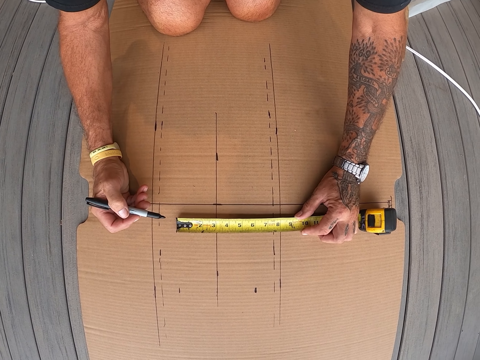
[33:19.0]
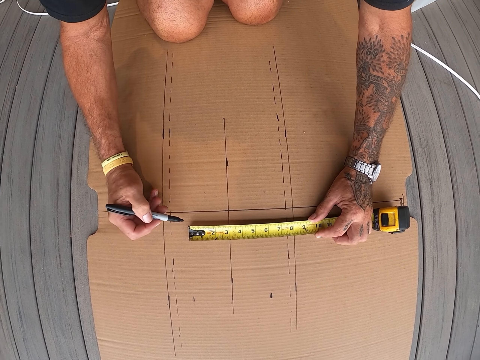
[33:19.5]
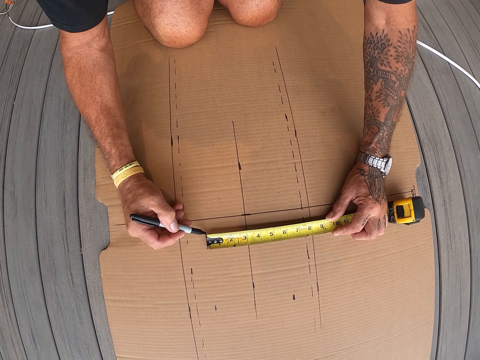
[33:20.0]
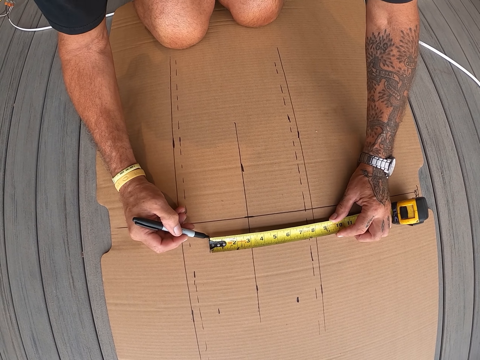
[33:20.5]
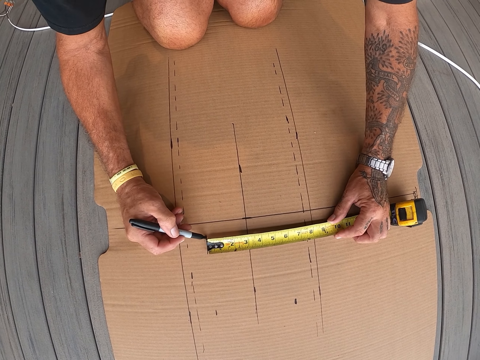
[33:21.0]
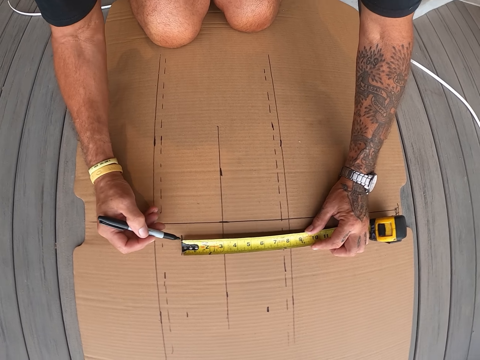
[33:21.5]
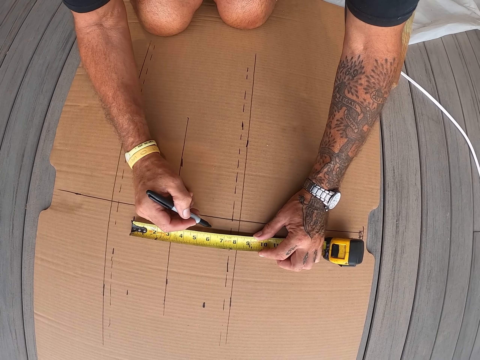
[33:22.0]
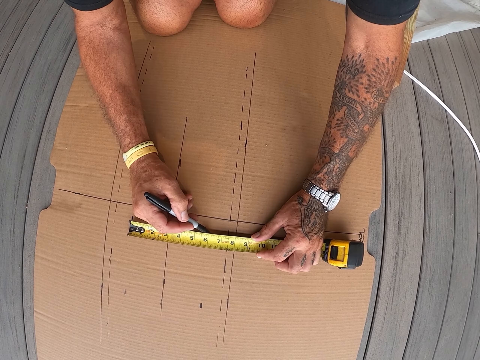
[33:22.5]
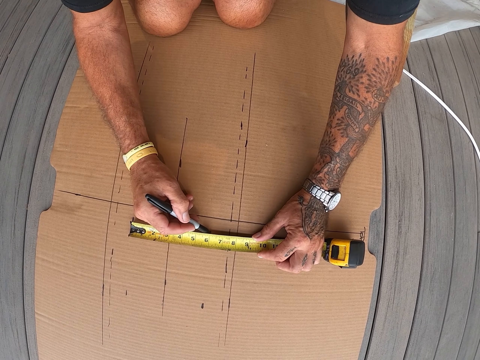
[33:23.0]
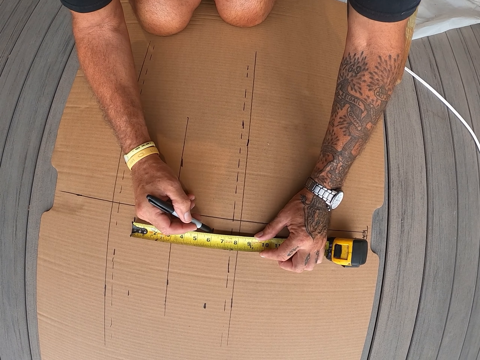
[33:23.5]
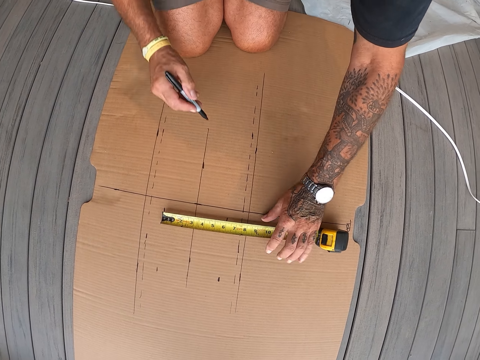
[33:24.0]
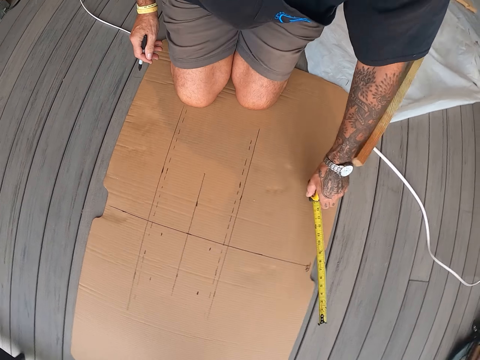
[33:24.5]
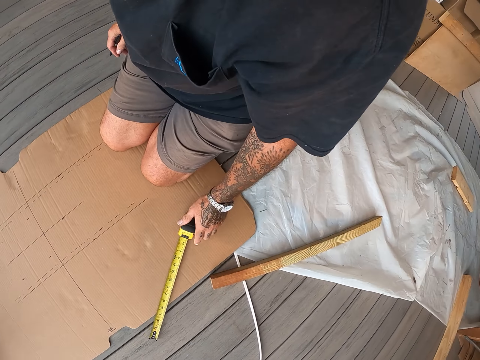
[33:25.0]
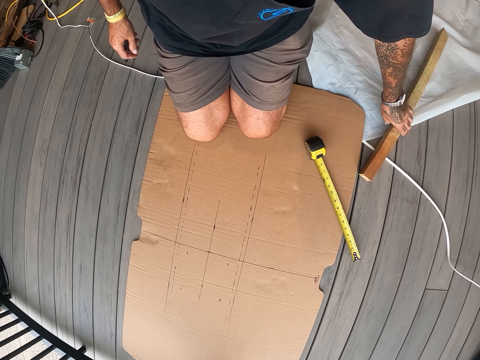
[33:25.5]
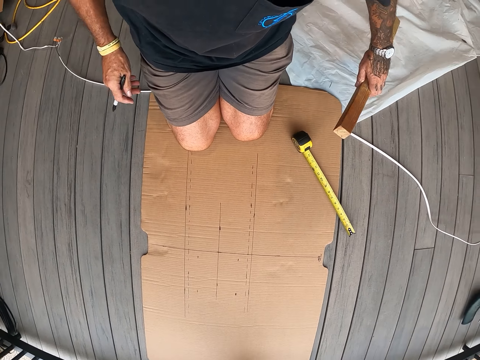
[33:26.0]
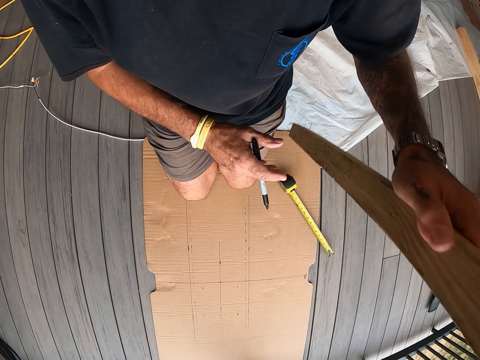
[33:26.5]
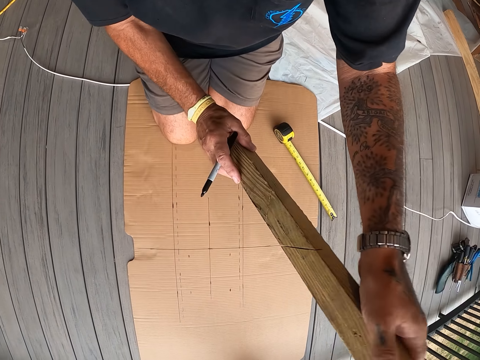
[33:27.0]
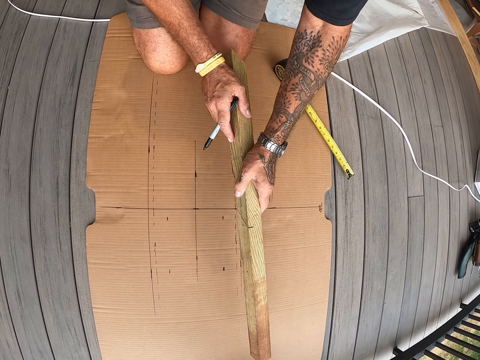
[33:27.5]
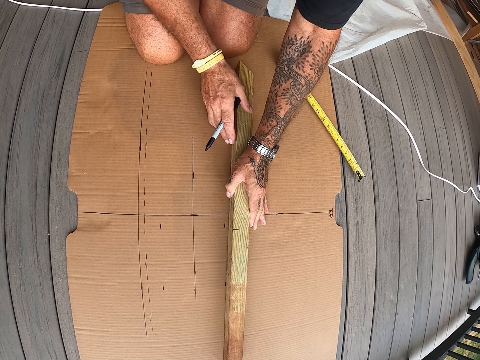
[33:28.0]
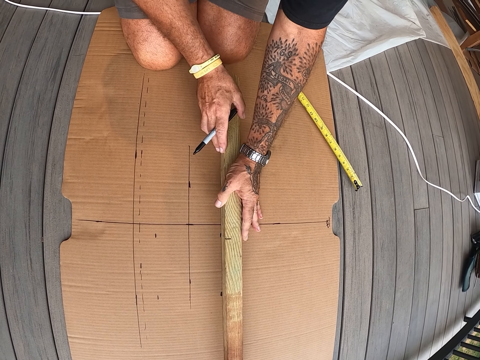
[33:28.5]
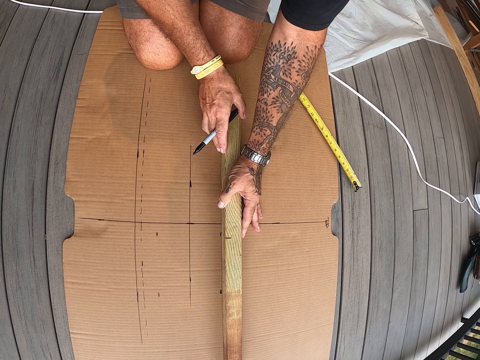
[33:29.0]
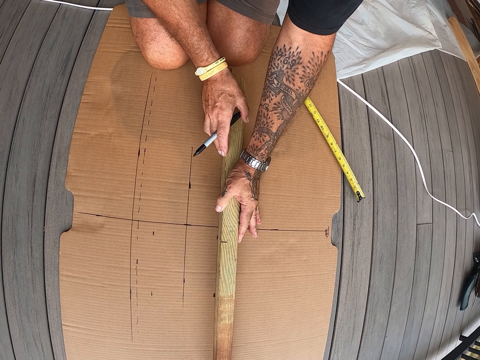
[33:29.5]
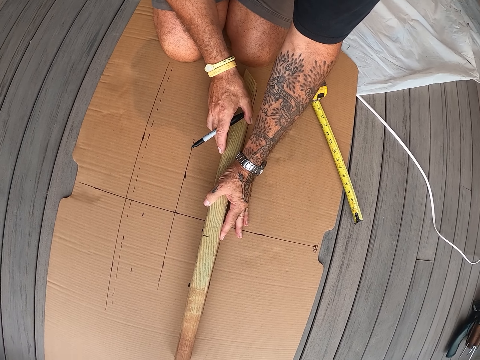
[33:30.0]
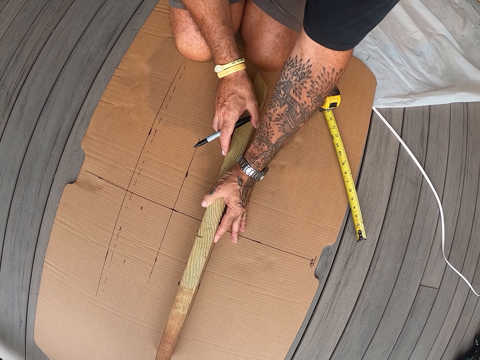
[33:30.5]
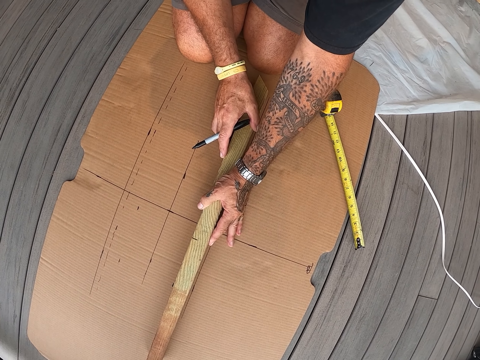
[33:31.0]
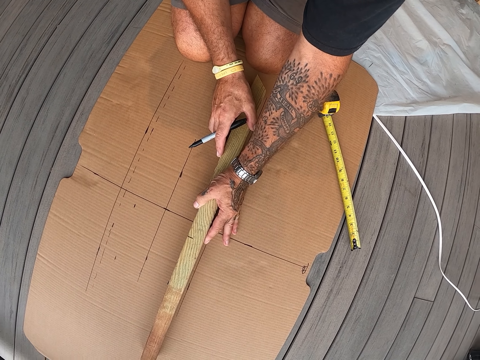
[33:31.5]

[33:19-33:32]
The camera wearer marks on the cardboard with a mark pen. They remove the tape measure from the cardboard. They move the tape measure on the kraft paper. They pick up the piece of wood from the floor. They move the piece of wood. They put the piece of wood on the cardboard. They stare at the piece of wood on the cardboard.

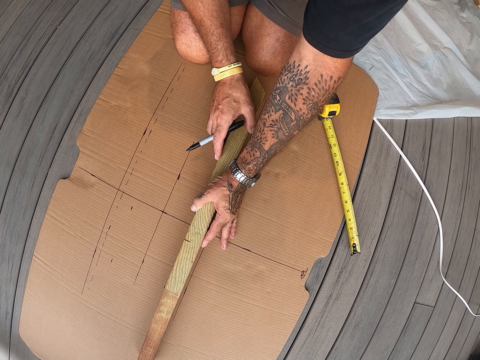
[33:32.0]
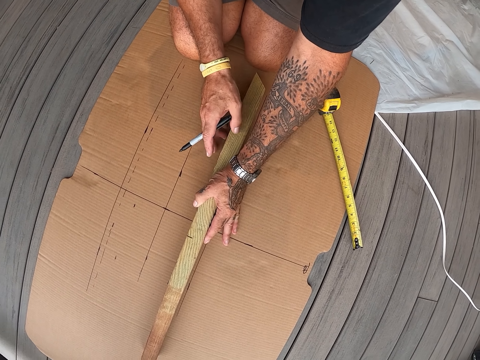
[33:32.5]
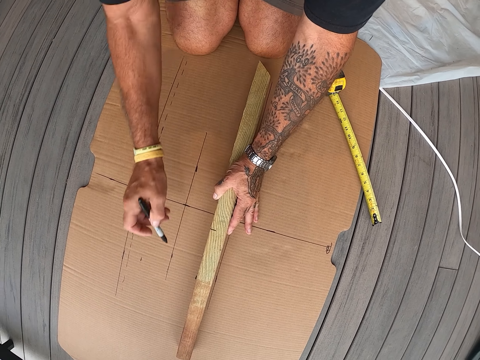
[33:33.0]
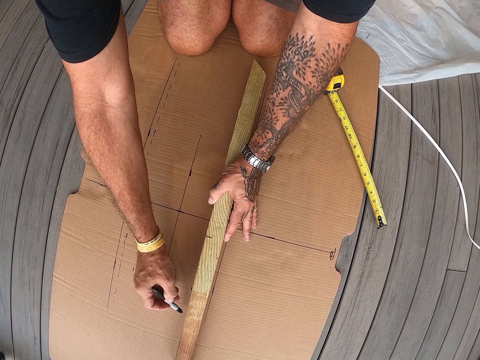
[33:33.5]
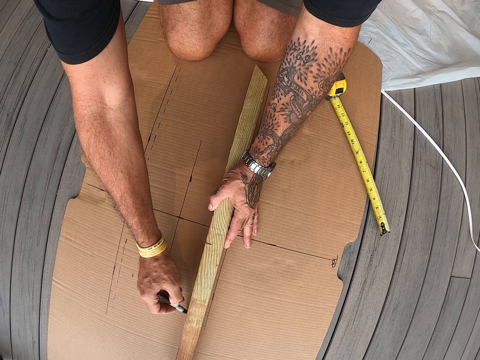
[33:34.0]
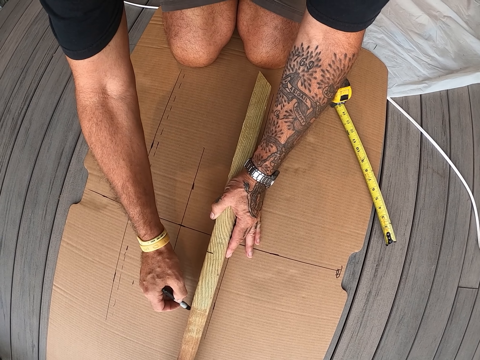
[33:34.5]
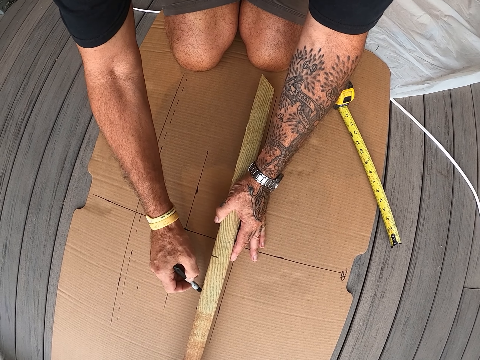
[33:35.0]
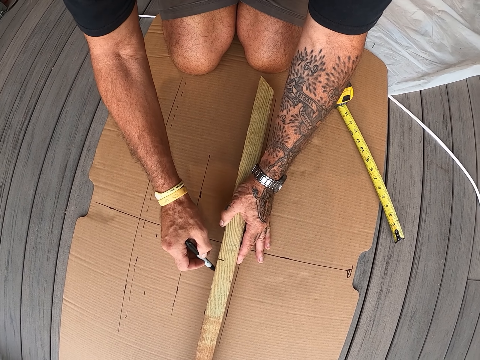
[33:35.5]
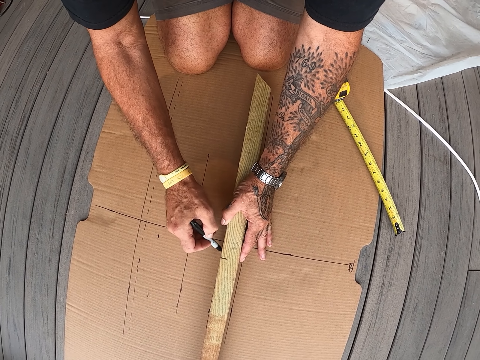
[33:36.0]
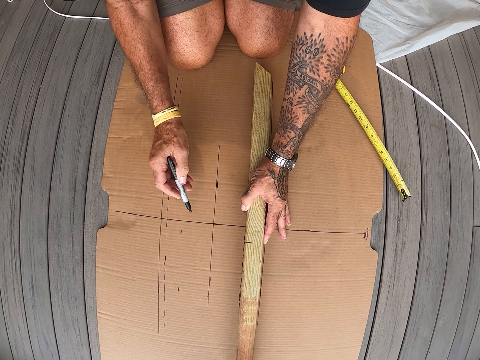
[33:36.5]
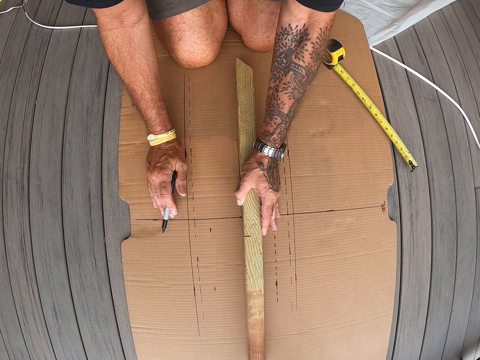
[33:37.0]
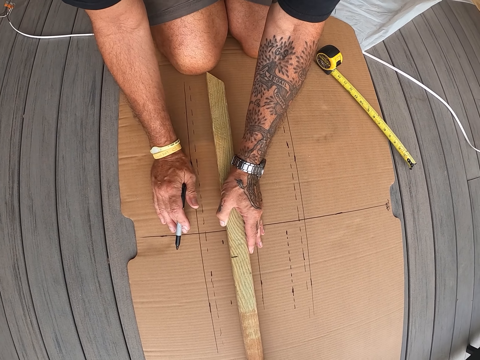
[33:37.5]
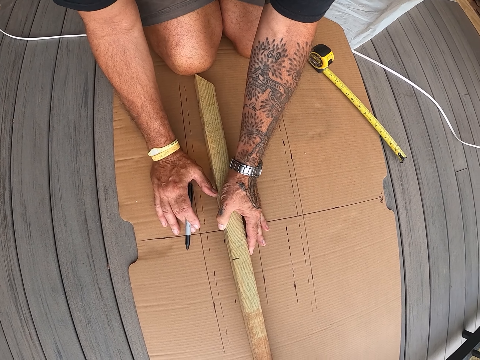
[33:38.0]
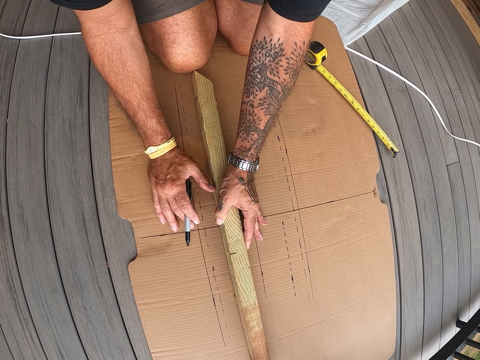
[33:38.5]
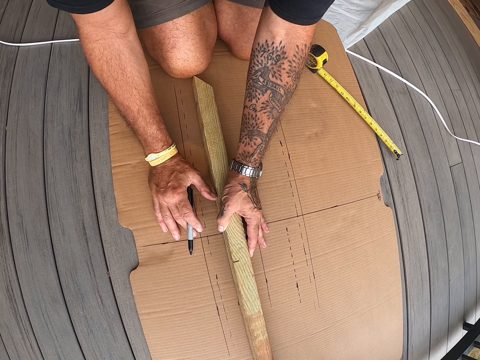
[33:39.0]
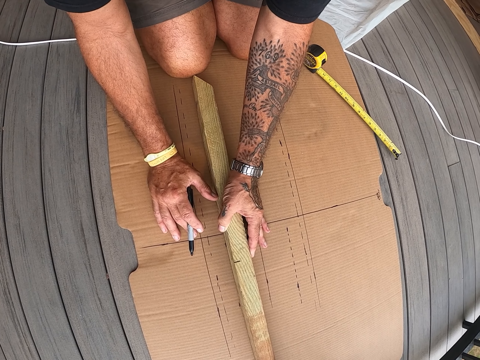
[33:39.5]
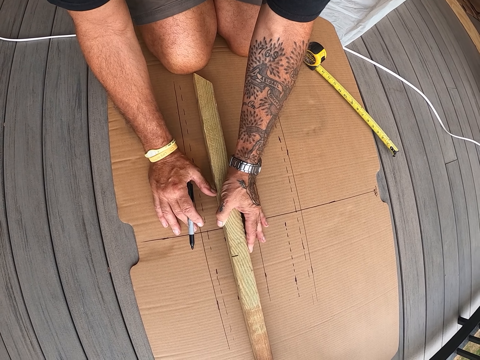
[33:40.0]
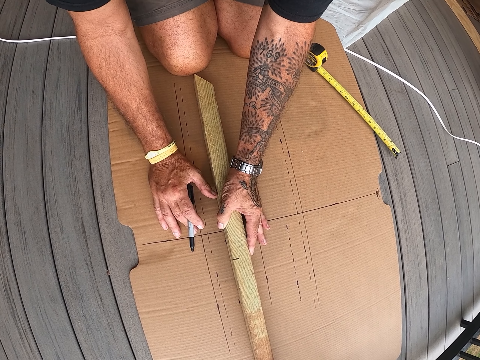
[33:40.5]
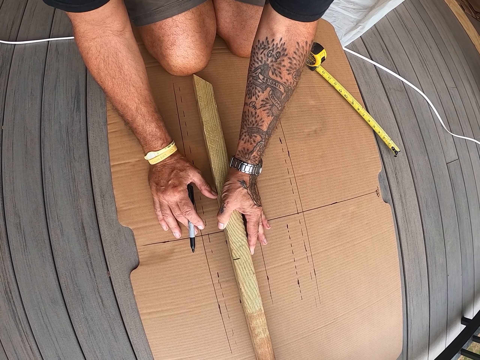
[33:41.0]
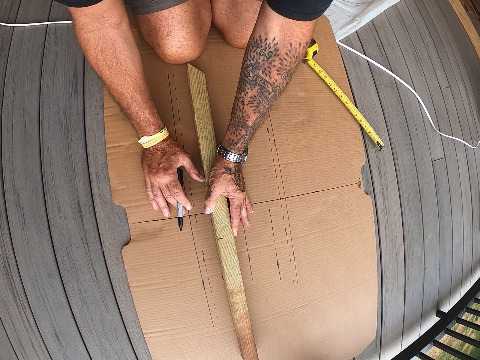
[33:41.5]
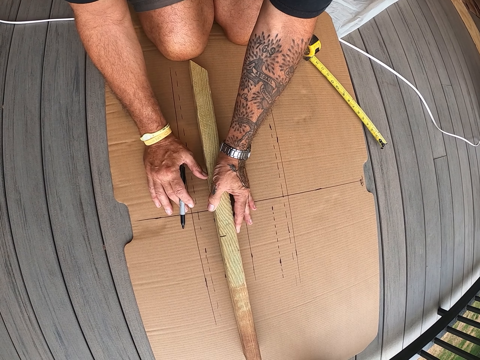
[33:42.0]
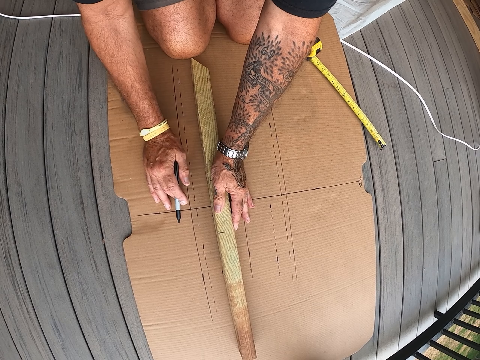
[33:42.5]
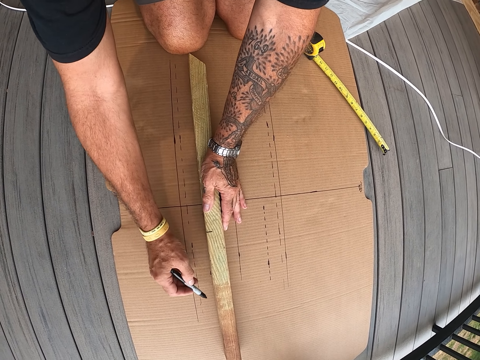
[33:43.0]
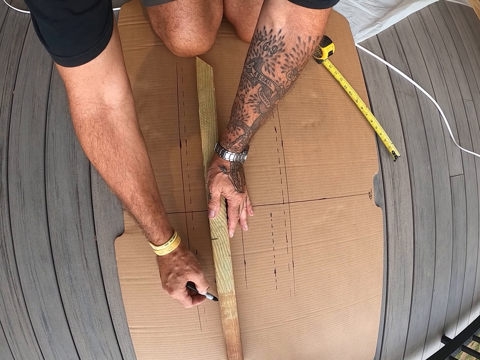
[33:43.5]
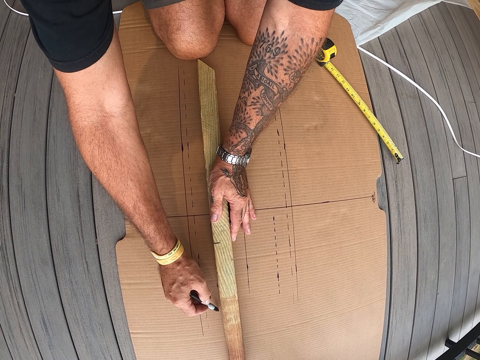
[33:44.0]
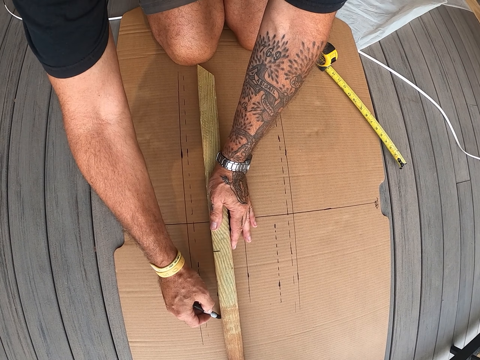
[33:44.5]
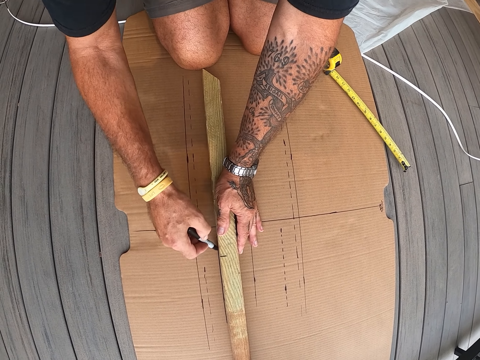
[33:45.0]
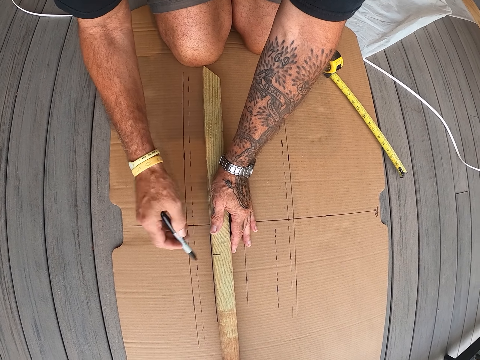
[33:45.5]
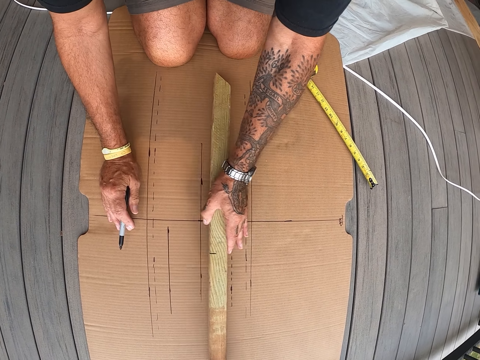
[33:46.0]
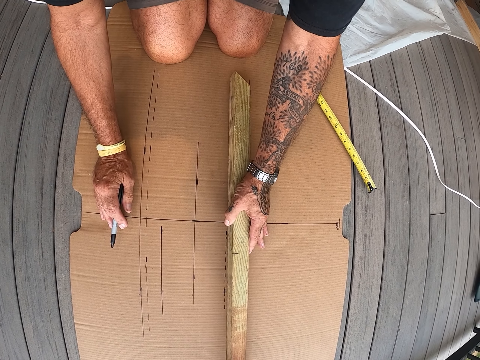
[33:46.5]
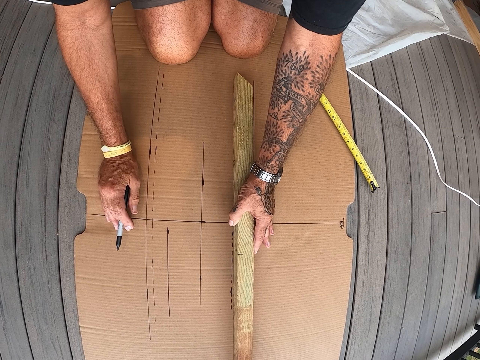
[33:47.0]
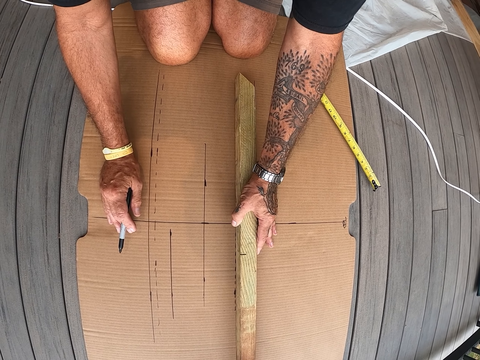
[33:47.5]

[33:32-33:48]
The camera wearer measures the piece of wood with the pen. They draw the line on the cardboard with a mark pen. They move the piece of wood on the cardboard. They stare at the piece of wood on the cardboard. They draw the line on the cardboard with the mark pen. They move the piece of wood on the cardboard.
